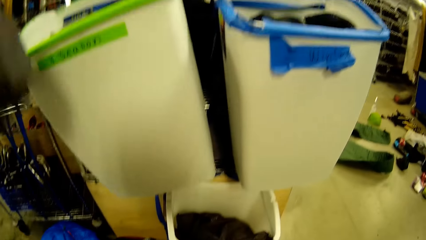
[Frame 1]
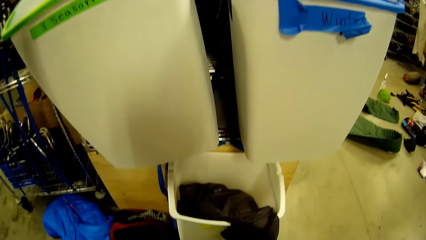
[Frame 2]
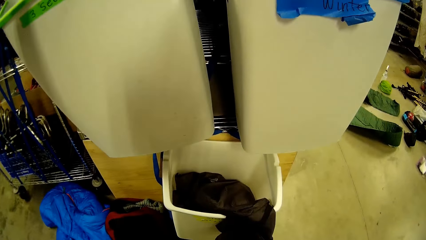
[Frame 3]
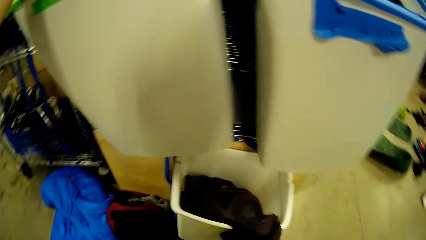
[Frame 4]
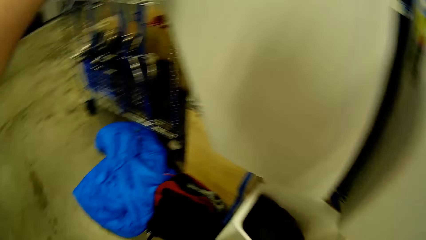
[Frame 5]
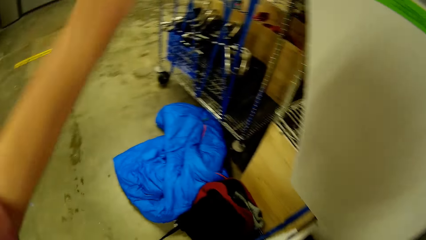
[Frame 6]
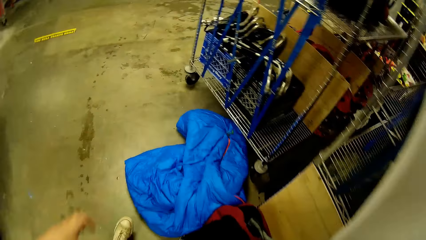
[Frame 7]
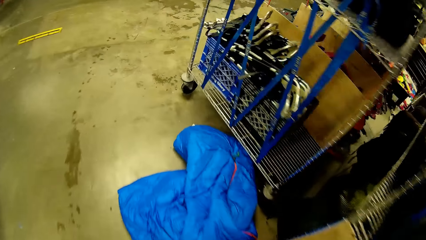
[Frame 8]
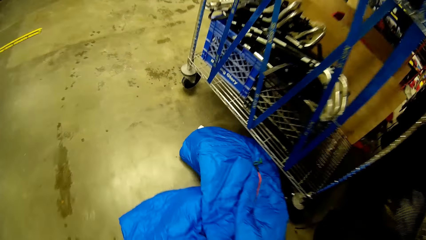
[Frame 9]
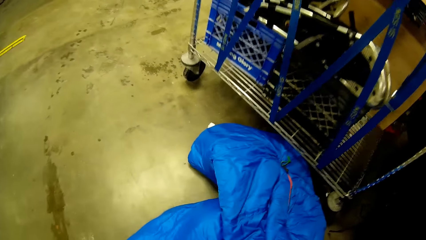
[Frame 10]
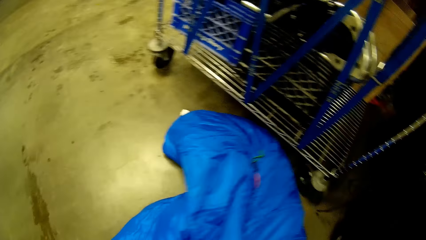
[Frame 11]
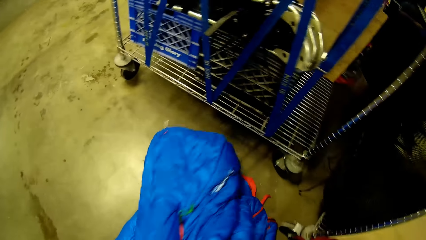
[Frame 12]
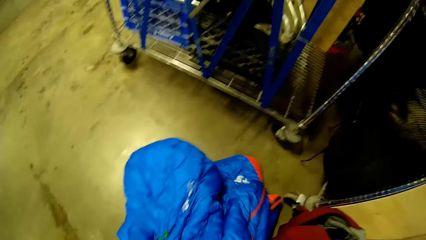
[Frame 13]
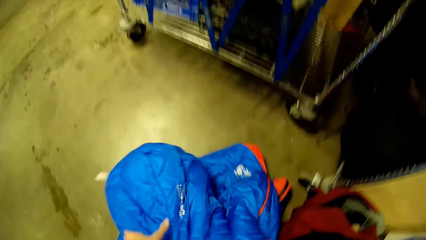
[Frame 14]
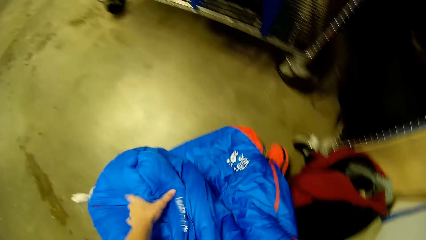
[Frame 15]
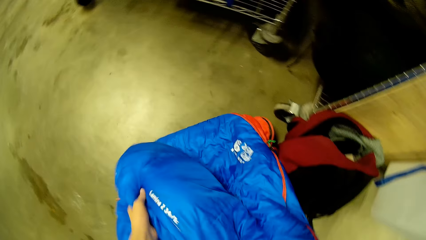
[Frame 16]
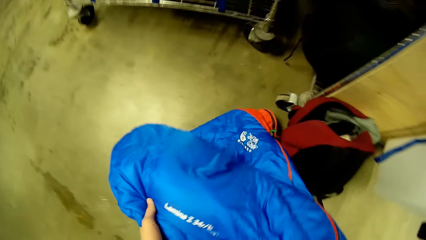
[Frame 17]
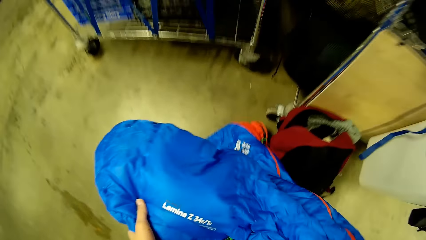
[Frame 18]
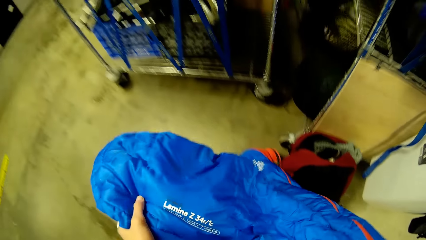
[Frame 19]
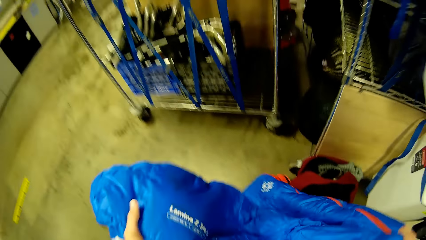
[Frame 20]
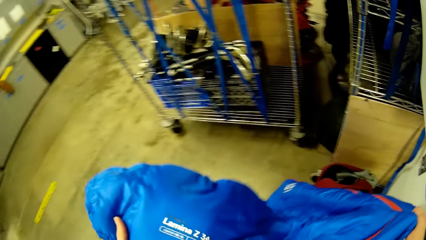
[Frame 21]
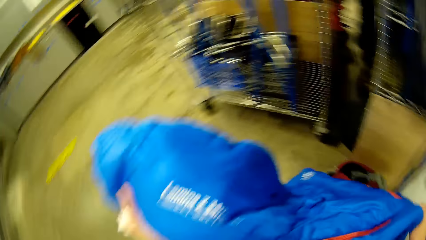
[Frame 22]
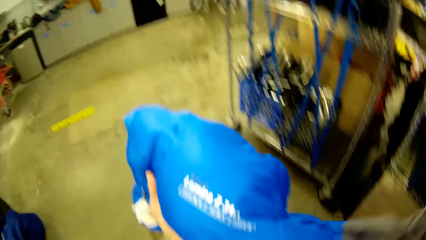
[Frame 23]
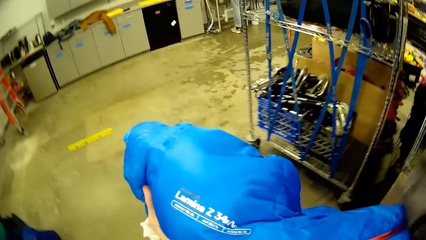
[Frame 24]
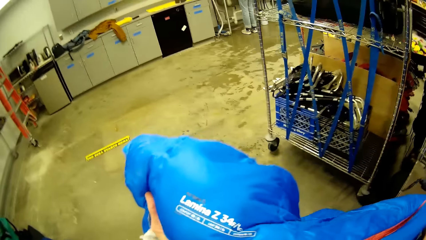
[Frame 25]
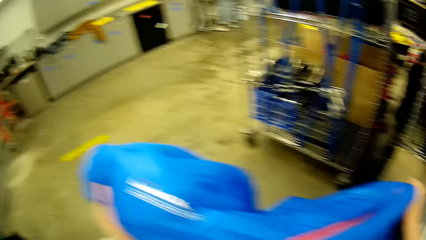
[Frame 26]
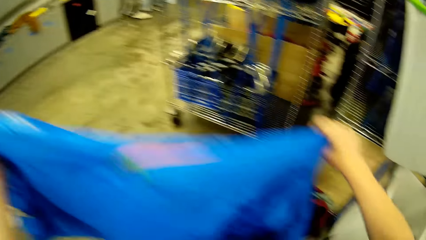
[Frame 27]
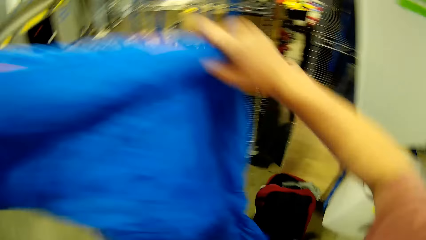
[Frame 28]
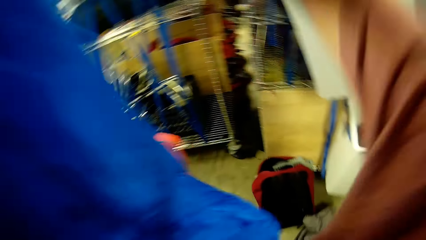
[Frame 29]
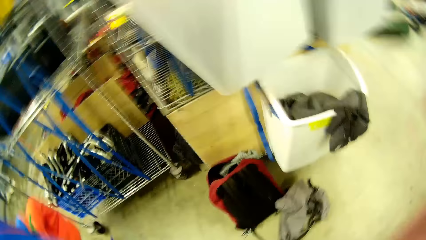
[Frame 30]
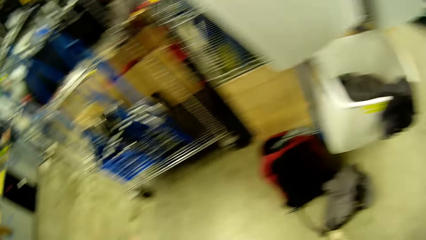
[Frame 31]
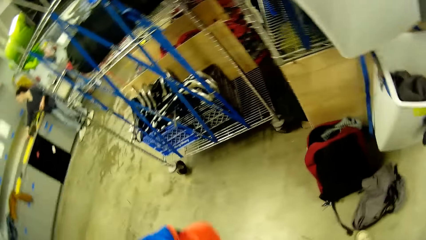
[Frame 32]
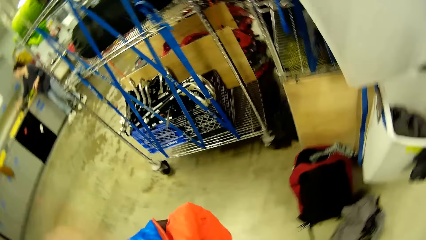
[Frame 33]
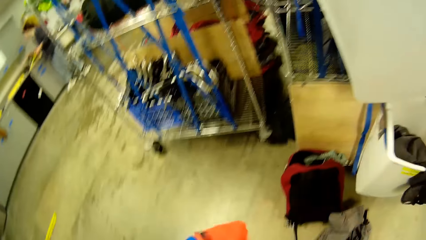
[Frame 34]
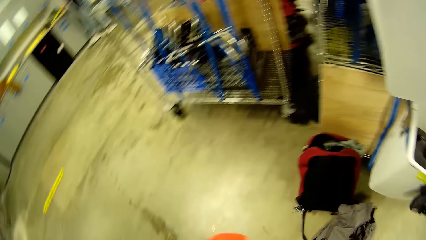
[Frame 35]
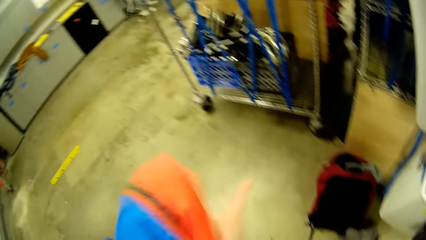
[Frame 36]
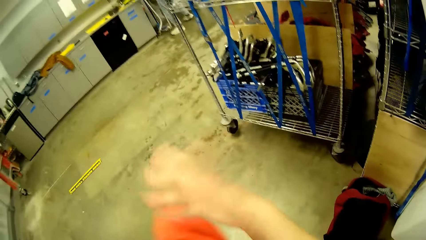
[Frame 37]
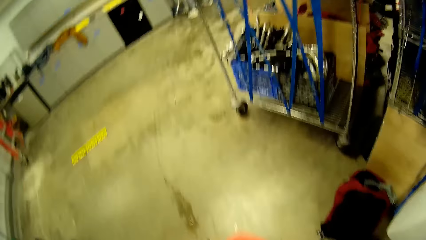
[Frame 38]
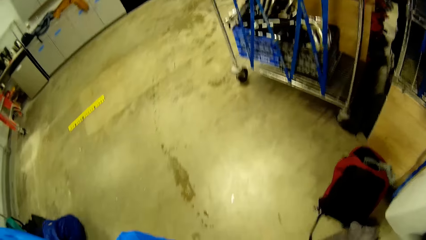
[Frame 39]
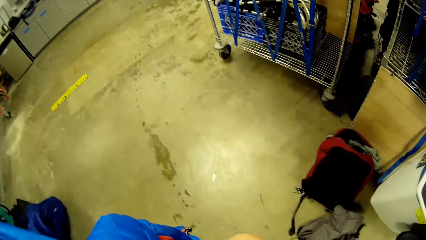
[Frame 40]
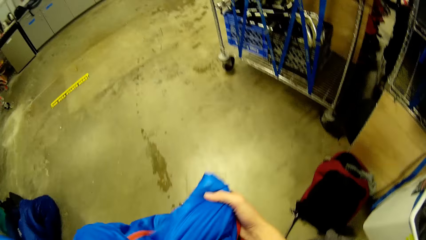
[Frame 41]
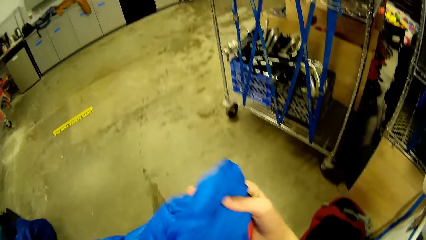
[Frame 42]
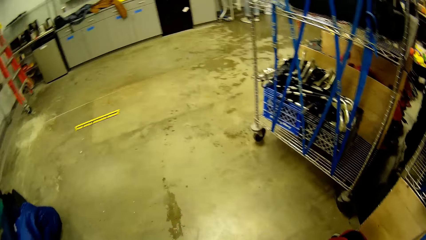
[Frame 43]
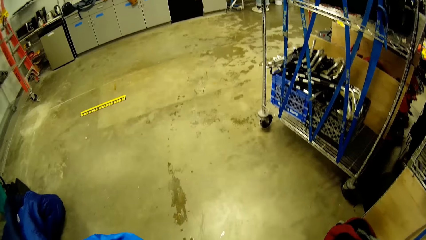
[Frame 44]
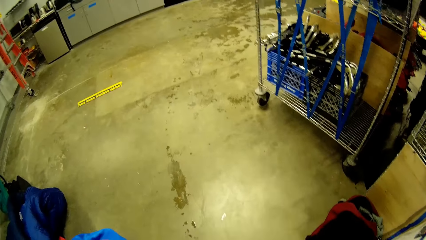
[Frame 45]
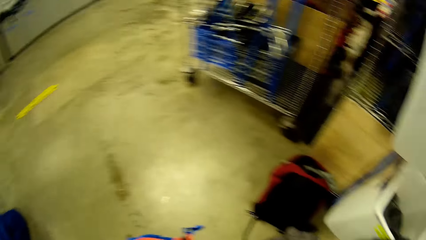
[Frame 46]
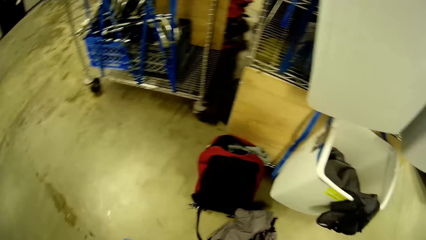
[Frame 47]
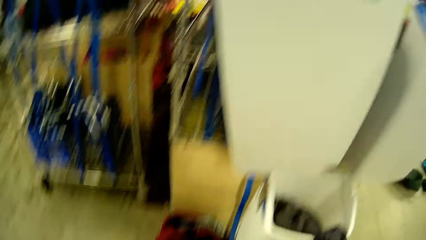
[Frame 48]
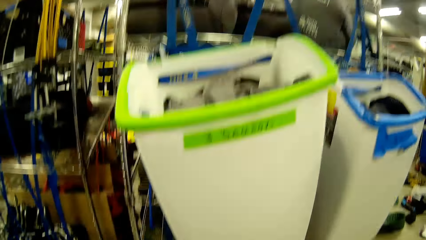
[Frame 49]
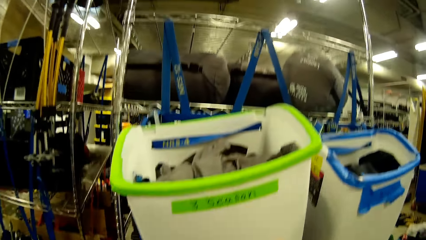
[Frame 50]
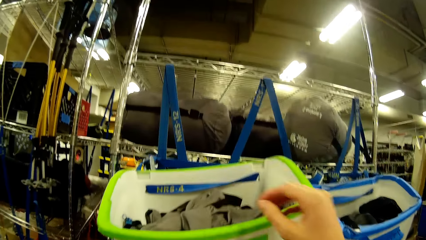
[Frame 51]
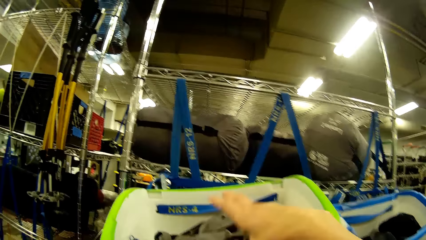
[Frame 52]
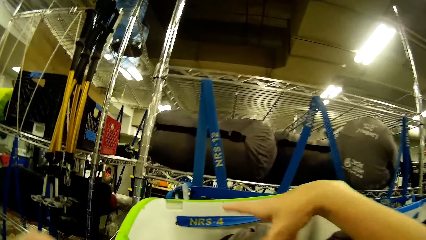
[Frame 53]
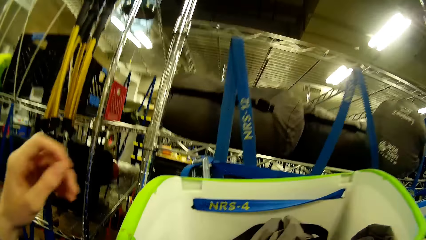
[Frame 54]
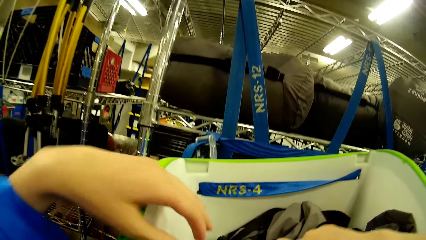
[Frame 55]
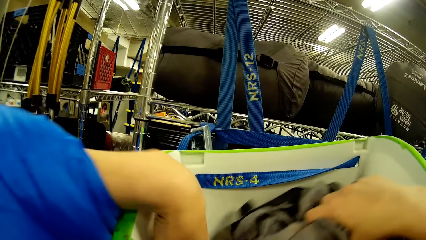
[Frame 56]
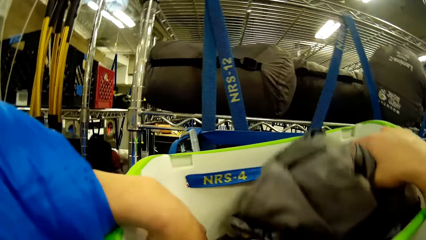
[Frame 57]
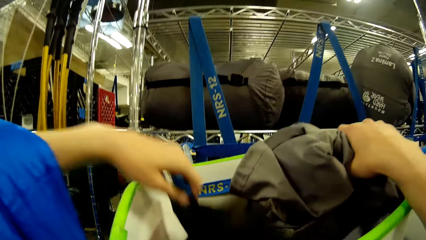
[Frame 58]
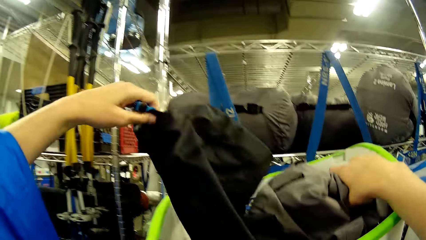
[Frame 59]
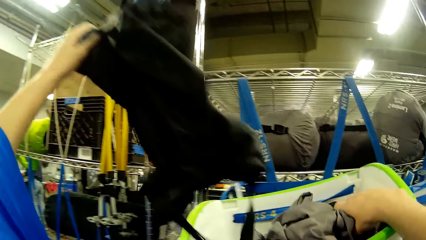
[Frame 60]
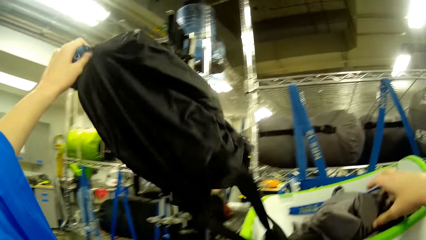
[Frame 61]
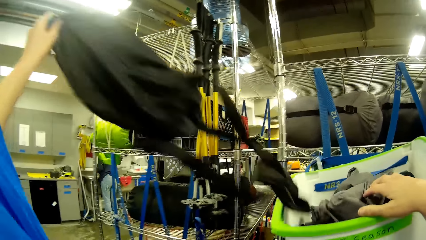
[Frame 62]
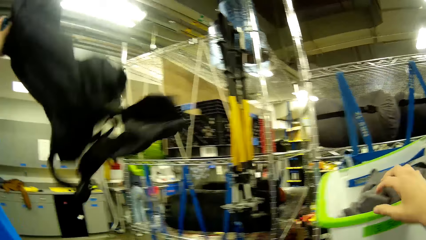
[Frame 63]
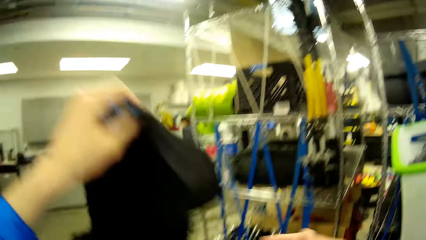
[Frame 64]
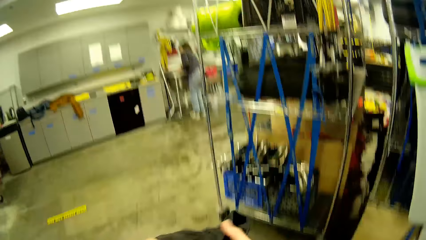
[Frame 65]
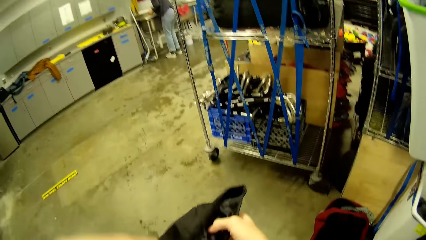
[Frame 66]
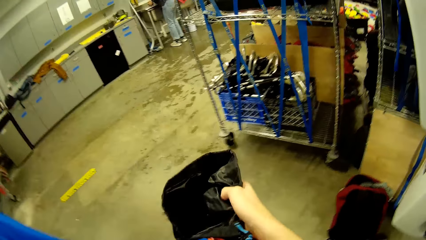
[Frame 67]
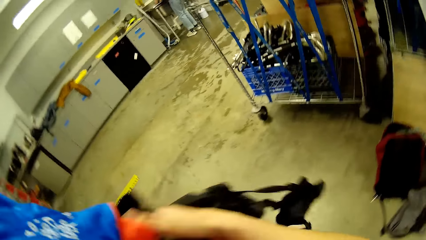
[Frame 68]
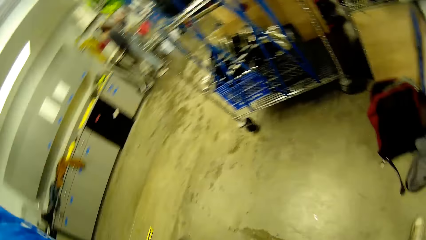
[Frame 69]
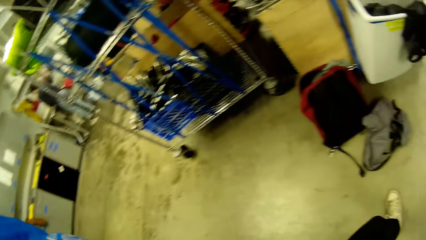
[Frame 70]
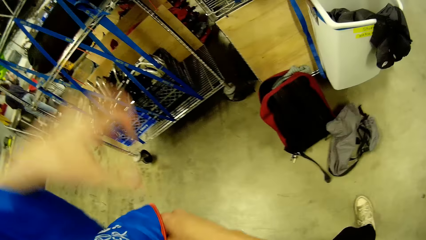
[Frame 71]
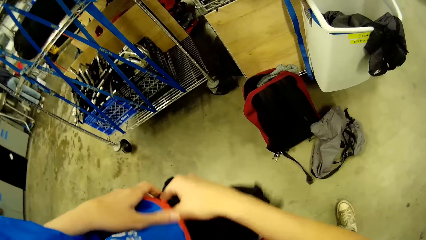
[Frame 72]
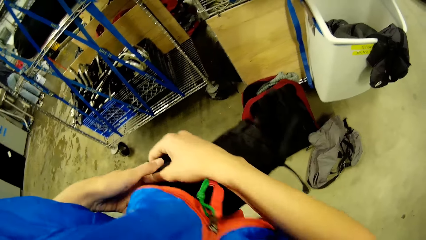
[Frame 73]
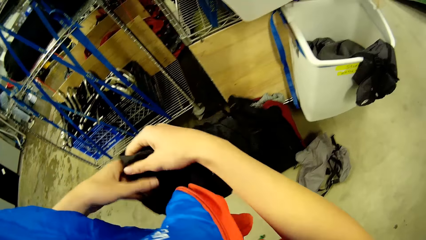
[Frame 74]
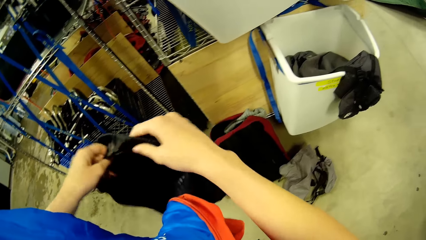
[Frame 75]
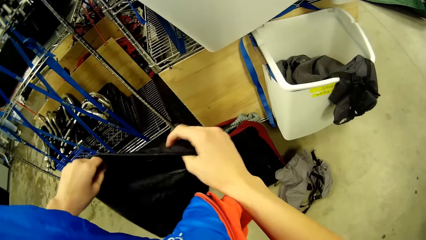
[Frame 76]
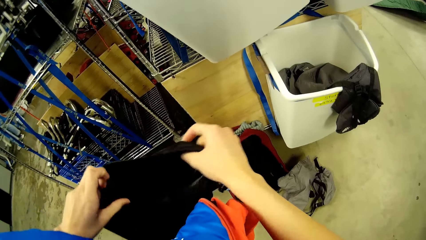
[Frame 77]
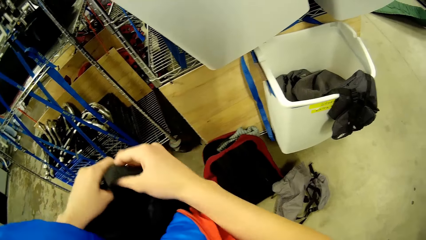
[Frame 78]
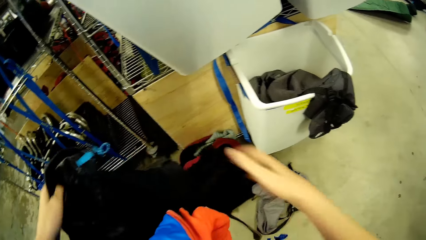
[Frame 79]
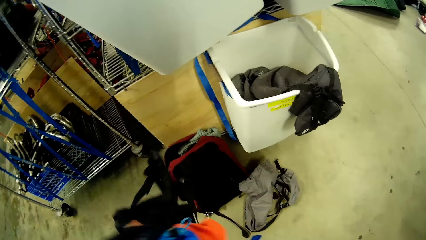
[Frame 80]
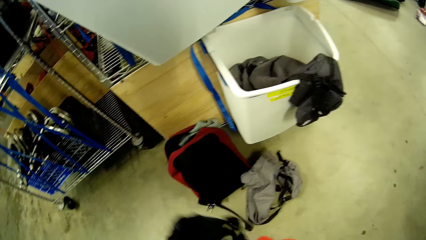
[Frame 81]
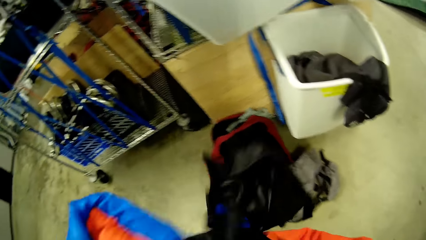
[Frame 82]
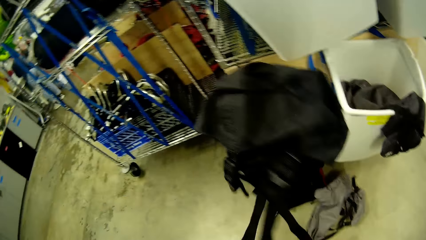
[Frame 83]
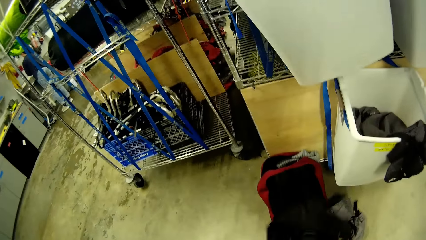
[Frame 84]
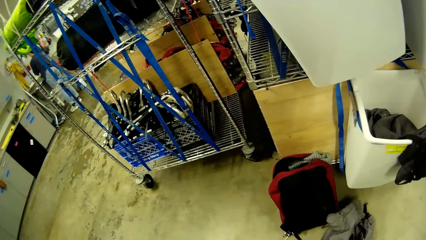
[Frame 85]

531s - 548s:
The camera wearer drops the second laundry bag into the laundry basket with his left hand. He picks up the blue duvet or sleeping bag from the floor with his right hand. He holds the blue duvet with his right hand. He holds up the blue duvet with both hands. He folds the sleeping bag. He reaches for a laundry bag in the laundry basket with his right hand. He picks up a black laundry bag or sleeping bag cover from the laundry basket with his left hand. He holds a laundry bag in the laundry basket with his right hand. He lets go of the laundry bag in his right hand. He transfers the black laundry bag from his left hand to his right hand. He adjusts the sleeping bag cover. He holds the black laundry bag with both hands and opens the black laundry bag with both hands.
